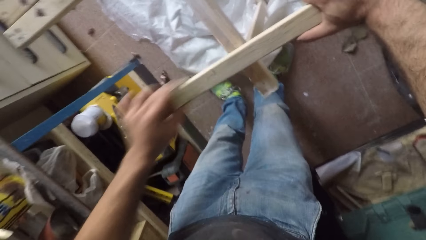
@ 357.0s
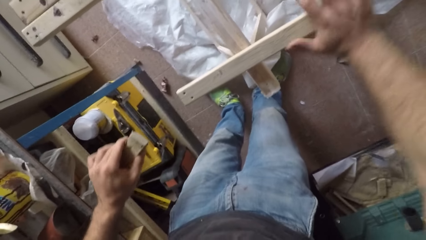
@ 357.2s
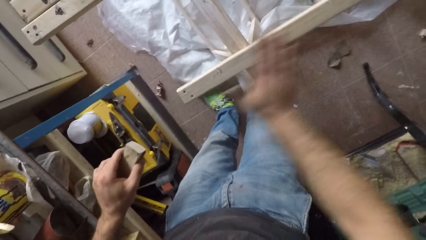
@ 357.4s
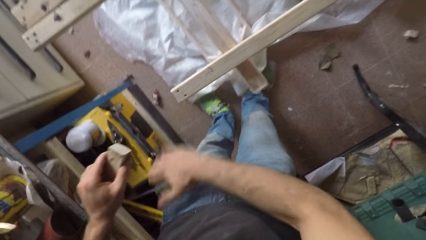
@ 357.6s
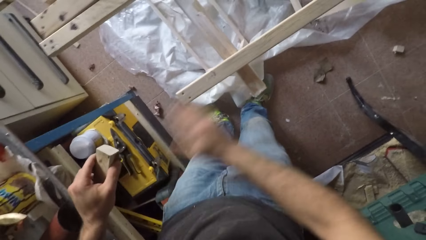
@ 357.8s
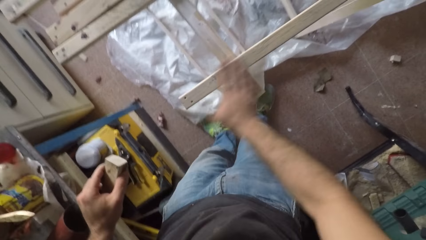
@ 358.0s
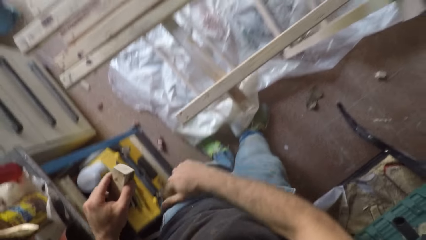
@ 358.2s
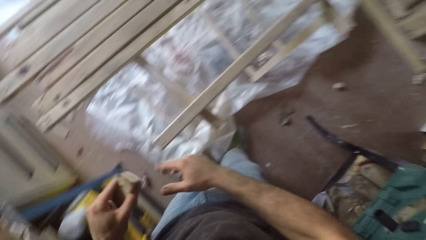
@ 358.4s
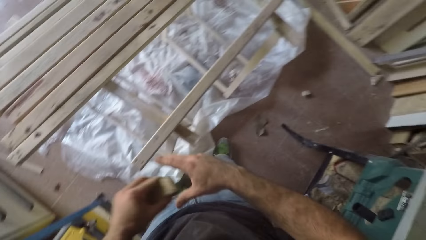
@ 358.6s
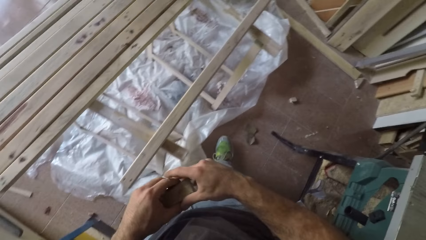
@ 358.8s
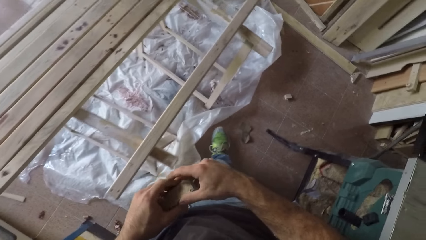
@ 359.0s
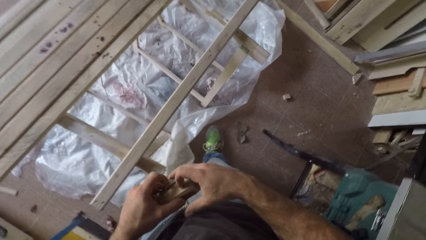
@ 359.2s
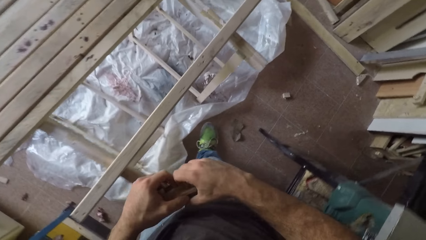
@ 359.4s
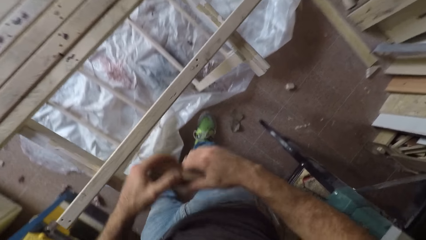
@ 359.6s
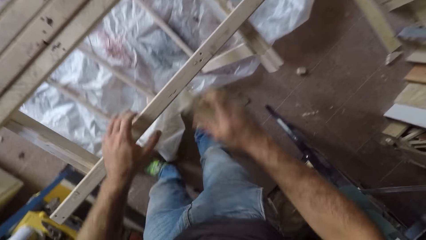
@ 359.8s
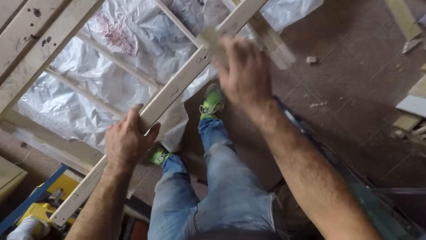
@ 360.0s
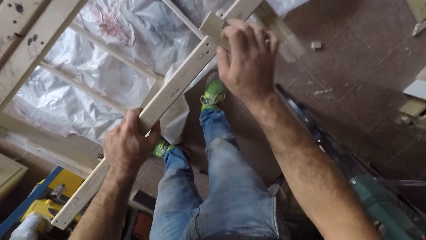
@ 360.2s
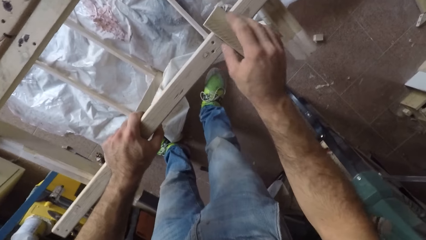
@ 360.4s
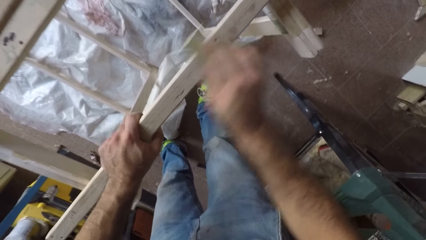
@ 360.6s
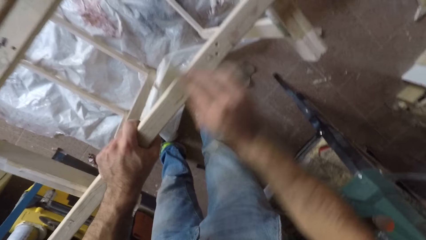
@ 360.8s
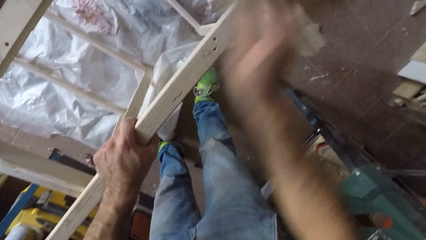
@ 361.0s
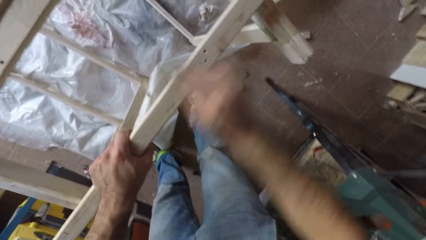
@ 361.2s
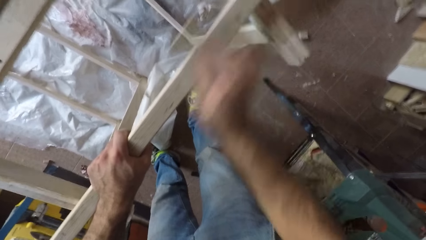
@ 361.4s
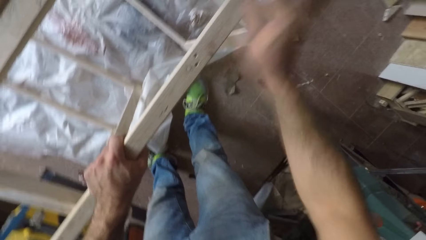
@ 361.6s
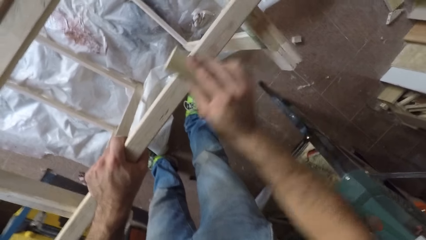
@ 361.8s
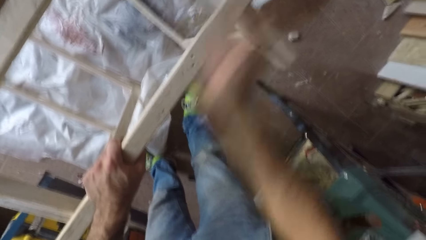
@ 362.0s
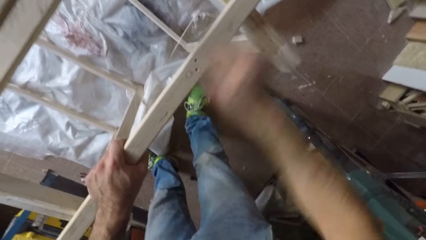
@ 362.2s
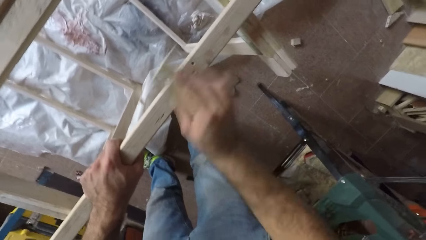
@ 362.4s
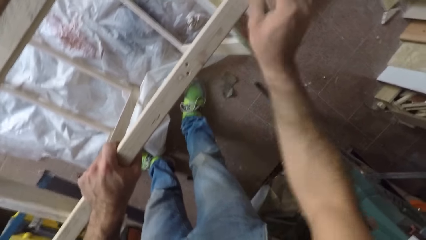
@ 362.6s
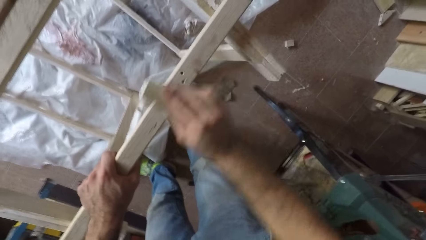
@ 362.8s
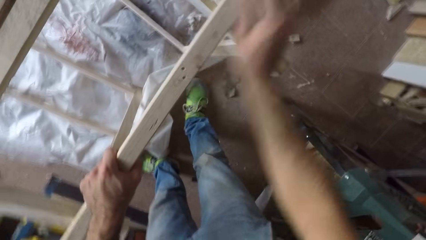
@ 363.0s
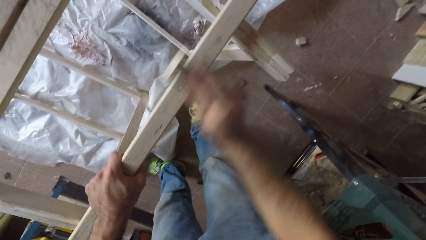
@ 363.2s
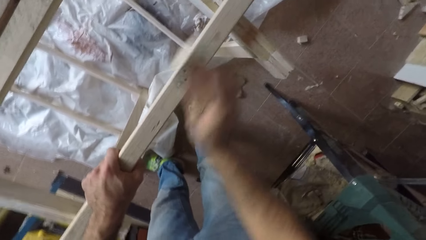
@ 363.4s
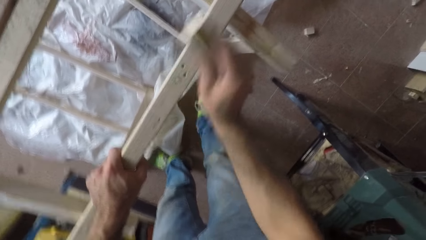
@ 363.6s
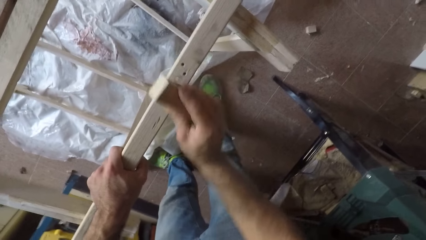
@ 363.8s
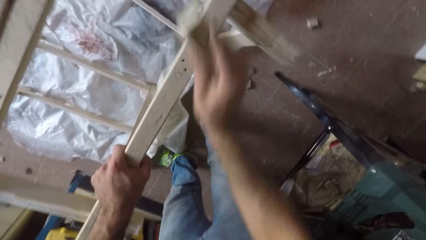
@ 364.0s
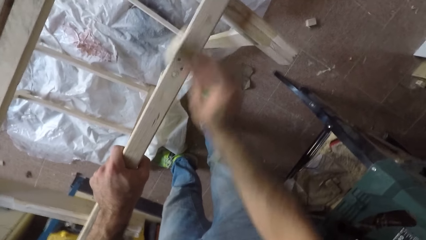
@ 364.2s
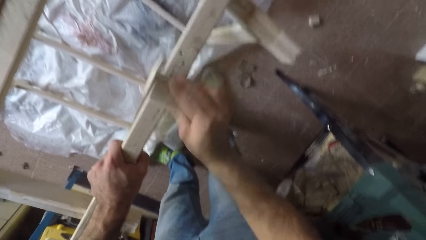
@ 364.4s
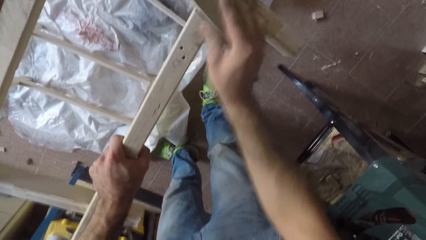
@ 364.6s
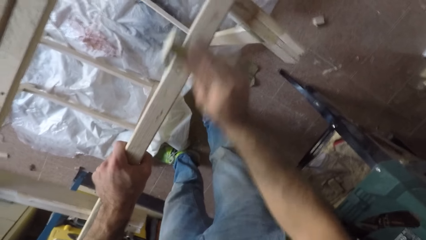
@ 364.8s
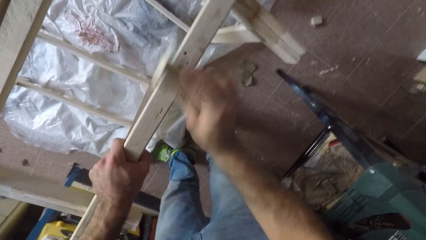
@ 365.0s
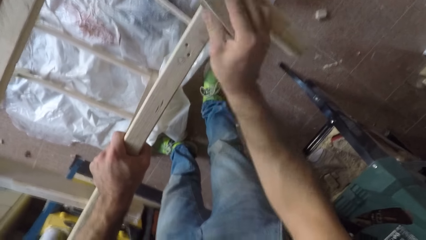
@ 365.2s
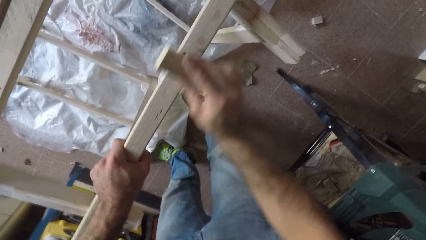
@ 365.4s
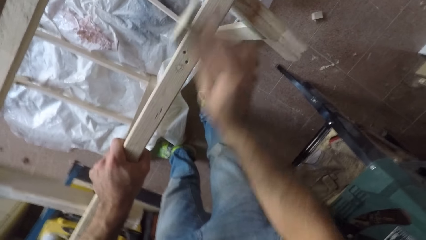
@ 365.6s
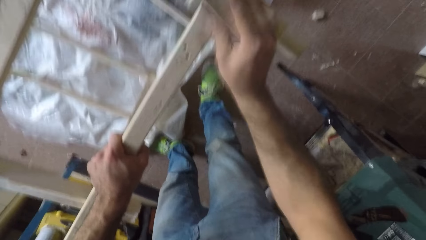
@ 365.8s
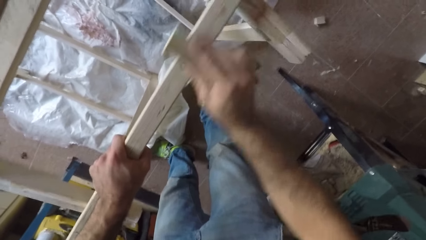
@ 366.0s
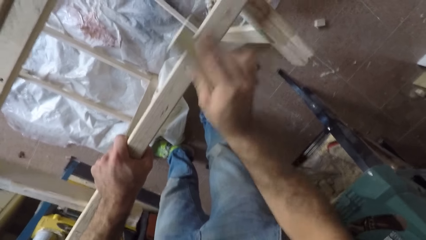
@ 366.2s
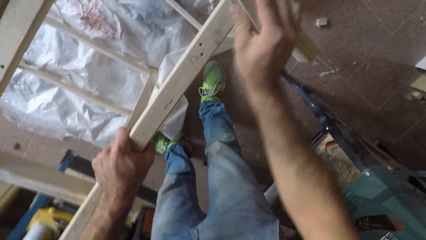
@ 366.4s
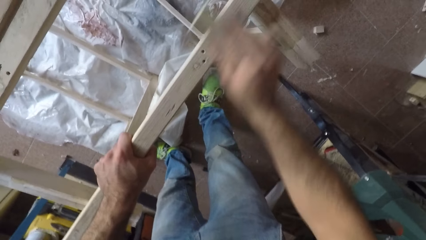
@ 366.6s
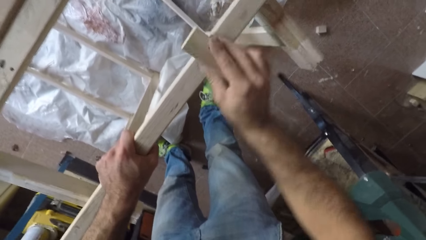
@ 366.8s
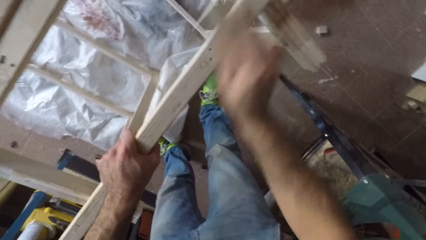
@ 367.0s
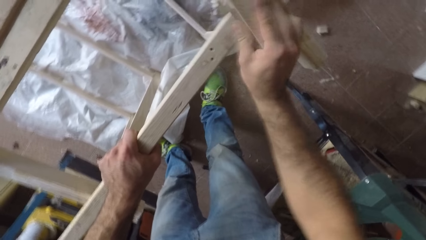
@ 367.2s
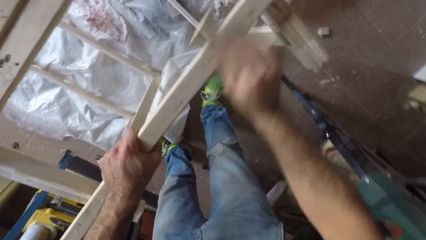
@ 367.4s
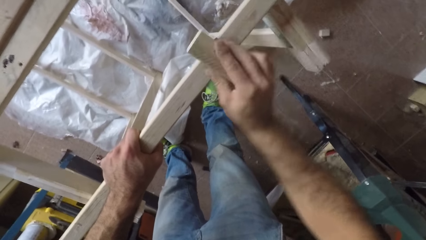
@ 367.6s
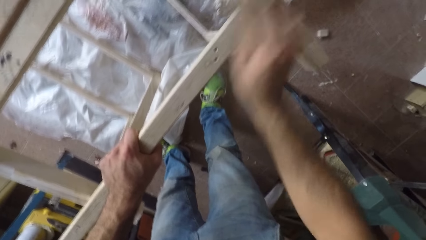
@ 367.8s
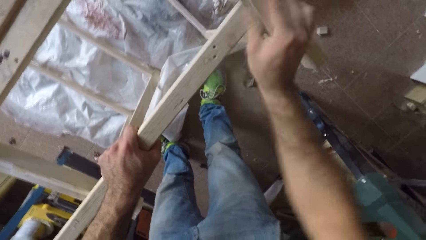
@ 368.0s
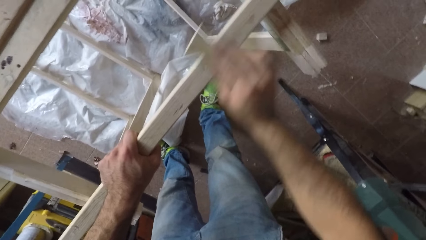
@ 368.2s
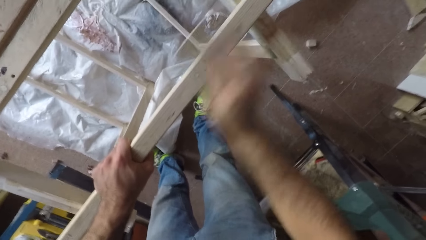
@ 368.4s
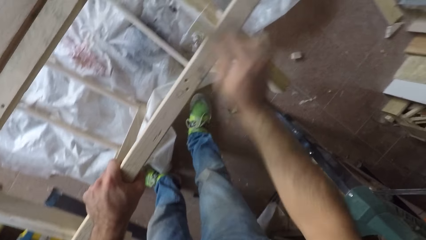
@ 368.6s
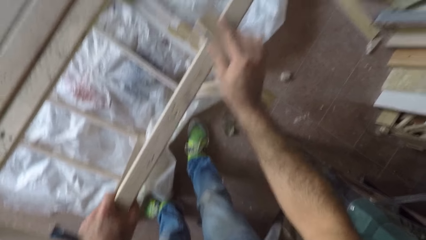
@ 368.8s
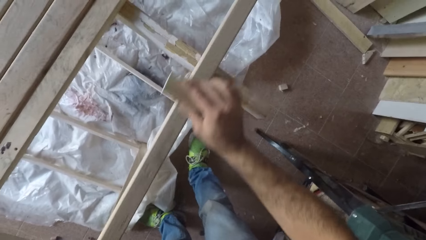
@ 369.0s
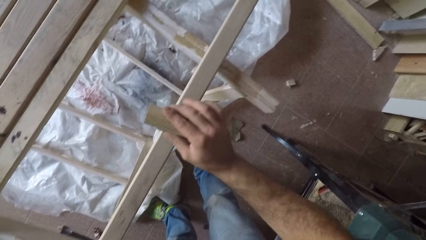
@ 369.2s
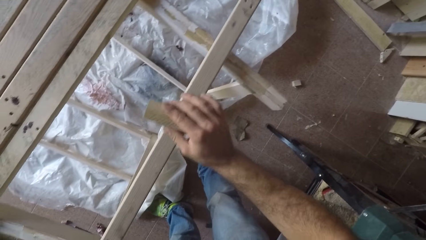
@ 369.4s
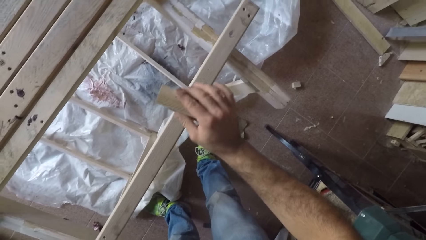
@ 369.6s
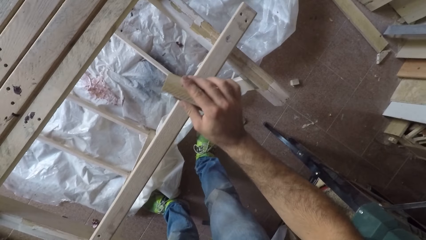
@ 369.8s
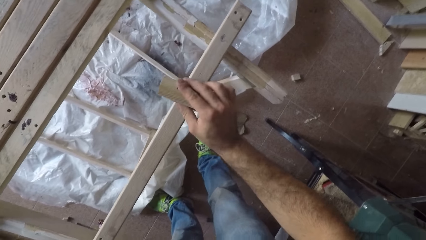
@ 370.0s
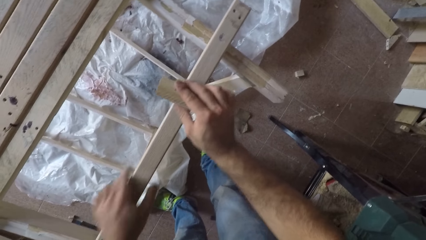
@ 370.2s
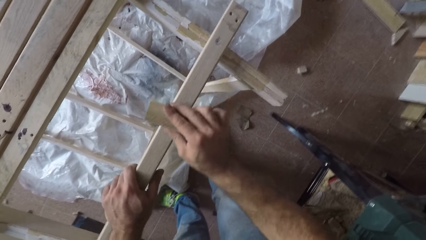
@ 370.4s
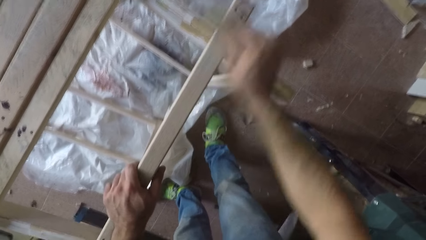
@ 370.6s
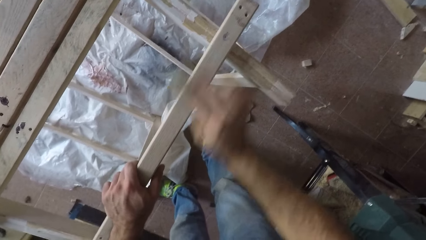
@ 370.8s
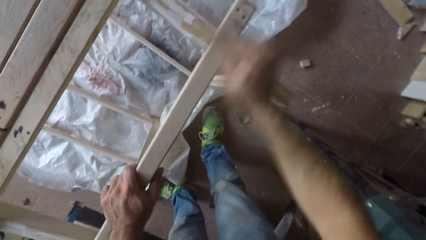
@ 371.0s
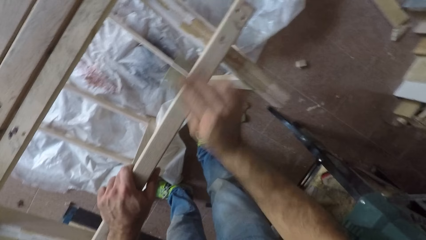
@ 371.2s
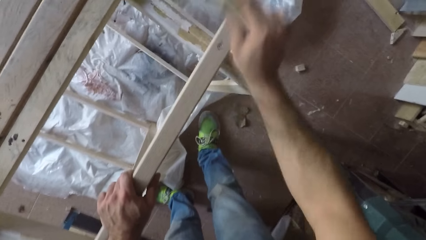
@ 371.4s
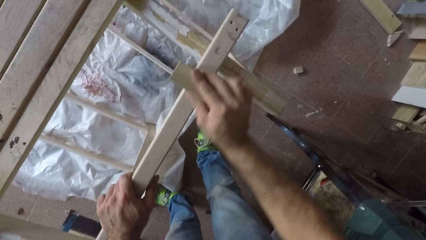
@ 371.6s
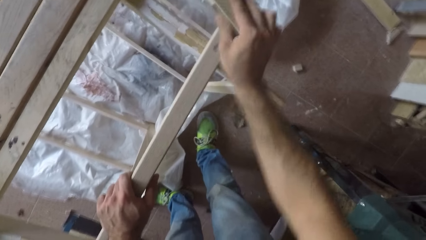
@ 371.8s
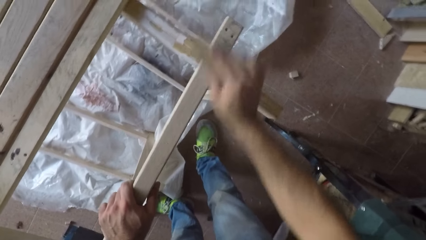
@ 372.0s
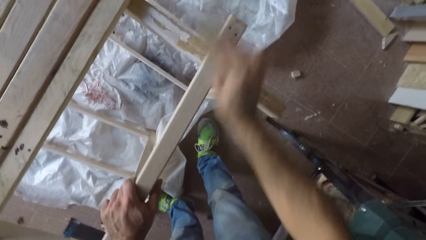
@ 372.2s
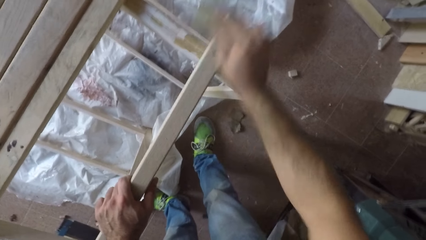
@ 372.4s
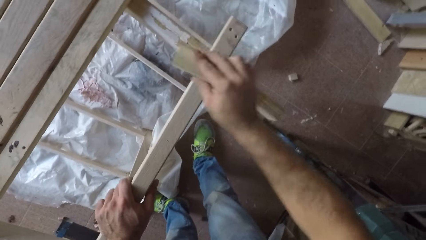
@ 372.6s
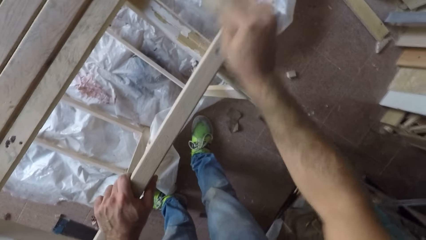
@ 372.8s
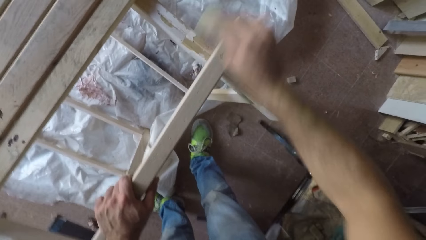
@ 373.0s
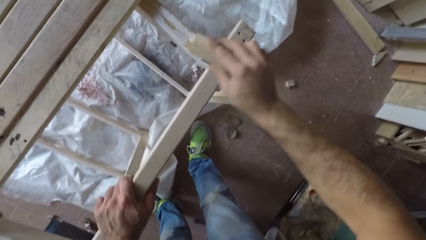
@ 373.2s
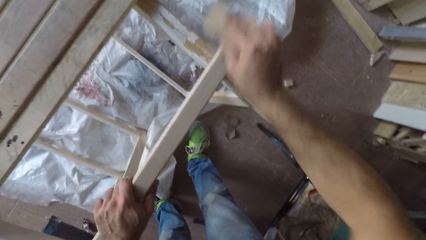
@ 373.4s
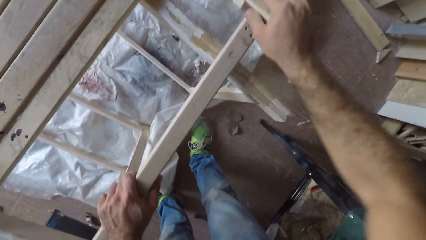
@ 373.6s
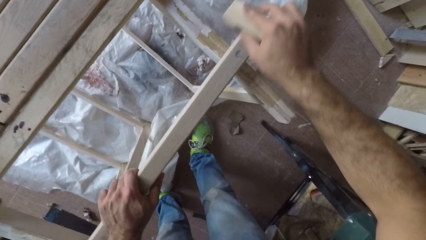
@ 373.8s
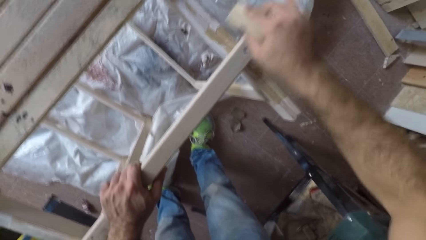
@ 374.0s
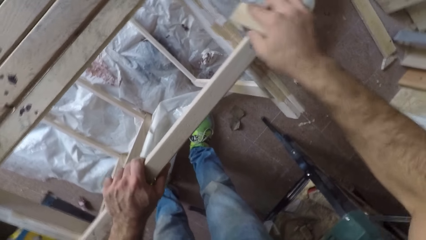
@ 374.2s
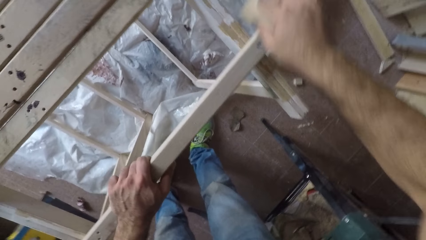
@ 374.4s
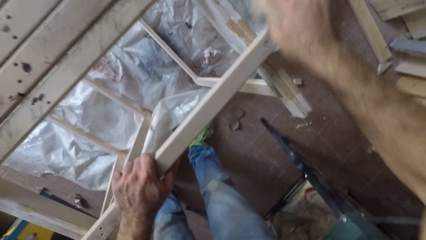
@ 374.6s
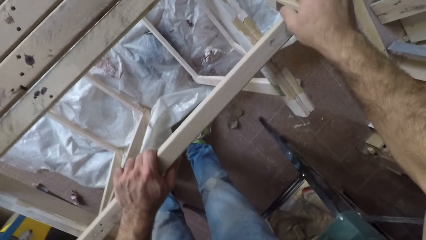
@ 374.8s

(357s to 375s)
The camera wearer removes the sandpaper from the wood. He wipes the surface of the wood with his right hand. He wipes the surface of the wood with his right hand again. He passes the sandpaper from his left hand to his right hand. He holds the wood with his left hand and rubs the sandpaper over the wood with his right hand. He pulls the wood with his left hand and removes the sandpaper from the wood. He rubs the sandpaper over the wood with his right hand.
